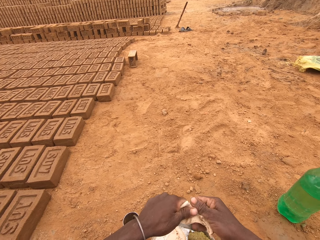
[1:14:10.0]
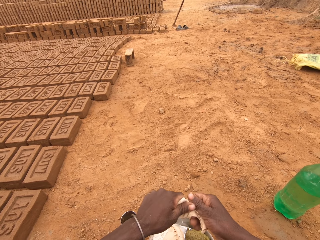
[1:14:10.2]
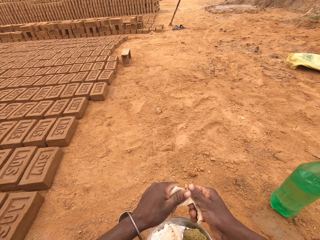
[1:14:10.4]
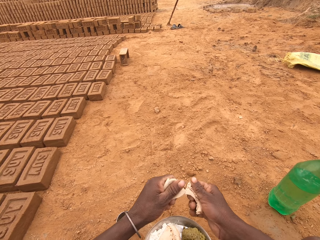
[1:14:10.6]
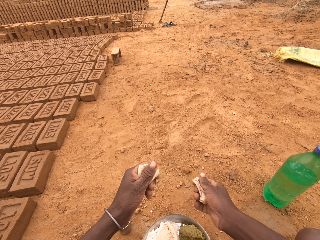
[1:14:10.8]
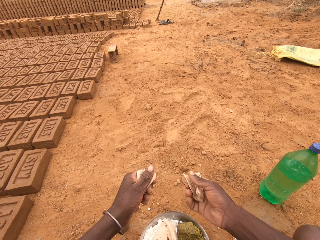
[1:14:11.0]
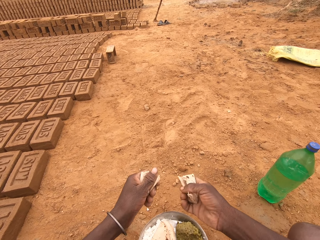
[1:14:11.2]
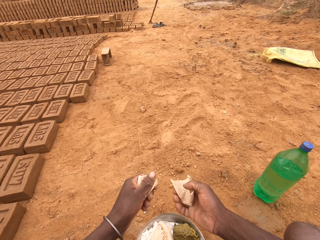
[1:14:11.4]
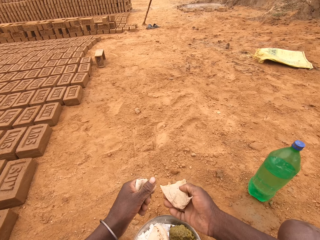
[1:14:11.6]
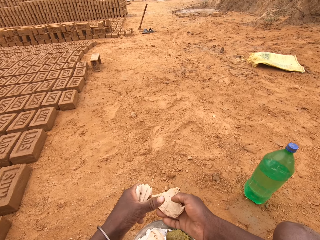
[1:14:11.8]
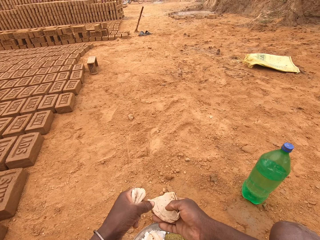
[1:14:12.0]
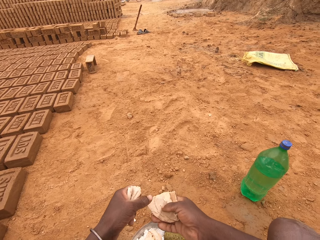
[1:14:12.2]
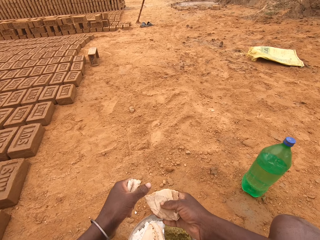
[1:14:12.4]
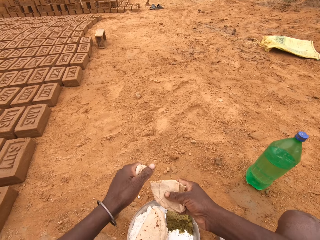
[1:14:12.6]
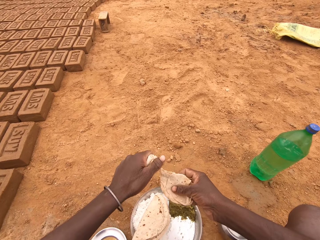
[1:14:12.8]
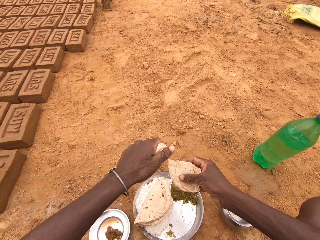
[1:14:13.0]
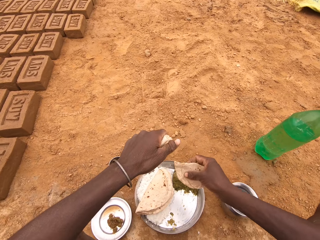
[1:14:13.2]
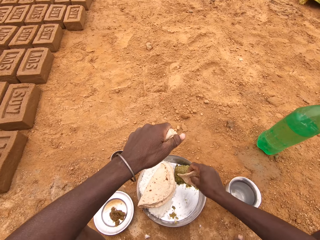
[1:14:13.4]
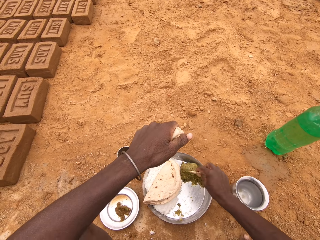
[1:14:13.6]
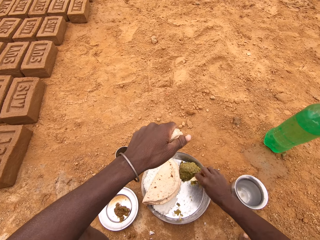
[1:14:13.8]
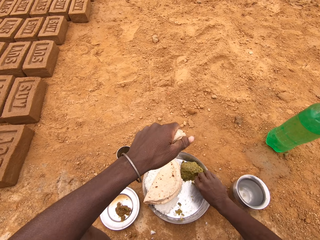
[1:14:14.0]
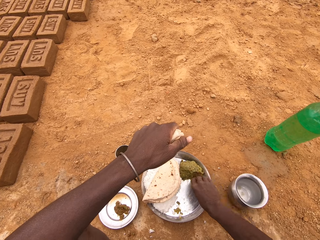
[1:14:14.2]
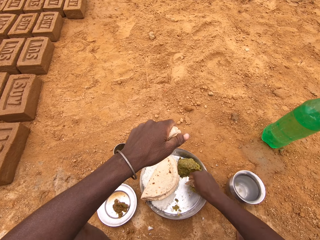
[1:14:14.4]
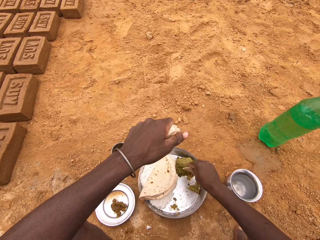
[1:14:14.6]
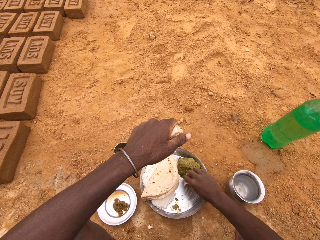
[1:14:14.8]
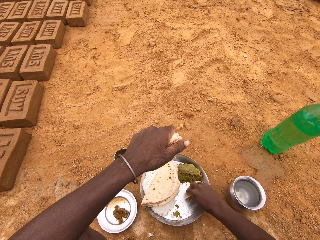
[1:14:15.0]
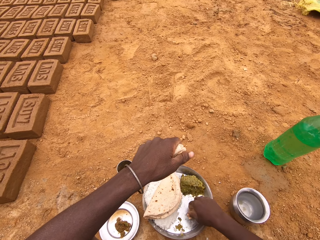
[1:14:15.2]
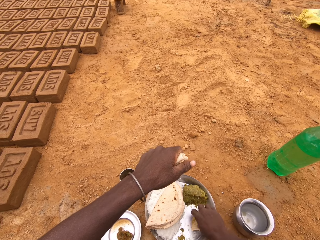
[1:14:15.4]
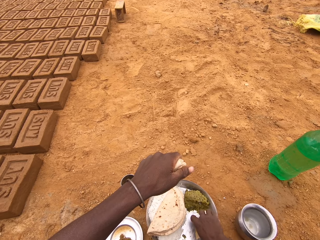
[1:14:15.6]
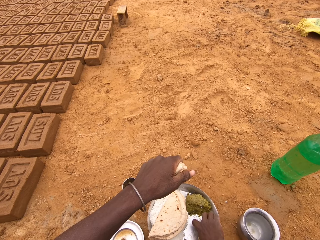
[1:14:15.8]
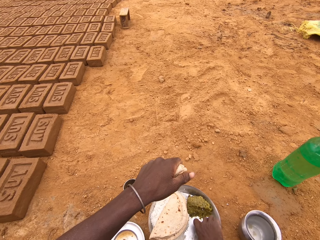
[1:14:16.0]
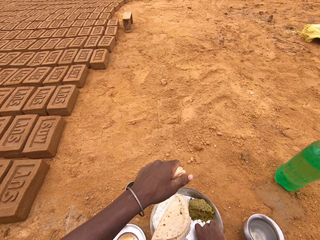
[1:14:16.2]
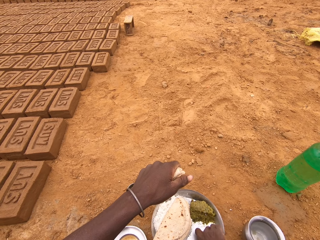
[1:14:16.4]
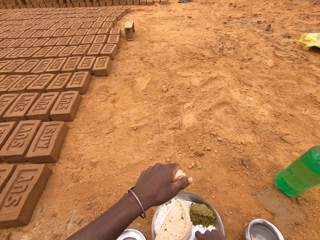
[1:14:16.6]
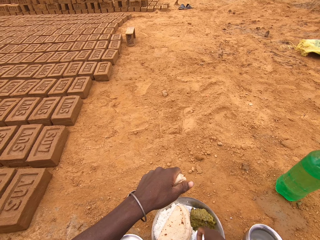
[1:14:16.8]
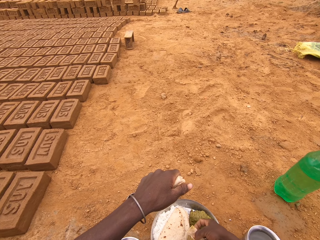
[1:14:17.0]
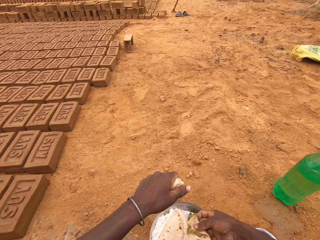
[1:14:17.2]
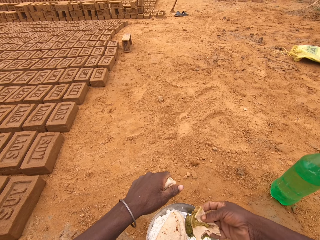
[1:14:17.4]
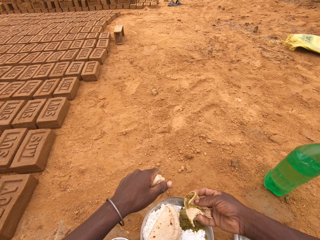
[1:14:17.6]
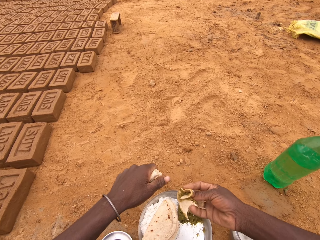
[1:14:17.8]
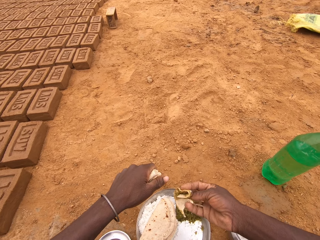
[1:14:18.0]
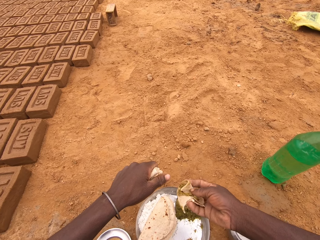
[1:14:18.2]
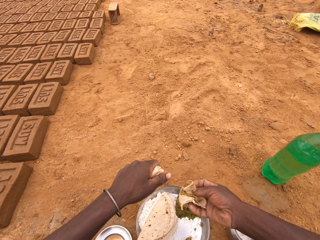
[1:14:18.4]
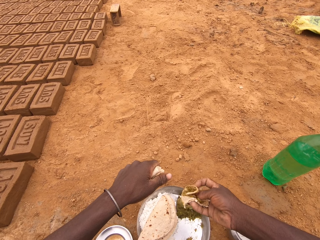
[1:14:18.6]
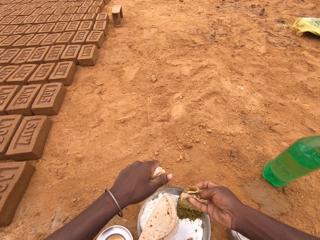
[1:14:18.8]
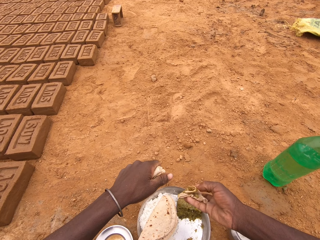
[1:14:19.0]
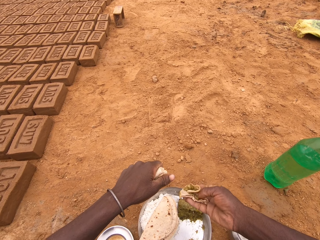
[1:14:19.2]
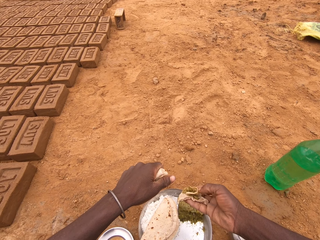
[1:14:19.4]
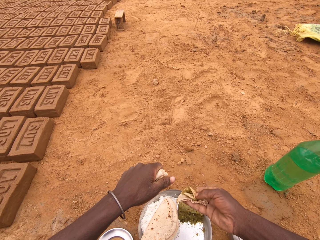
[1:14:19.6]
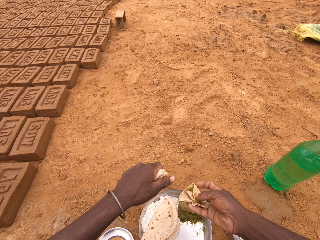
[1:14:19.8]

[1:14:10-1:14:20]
The camera wearer tears the bread. They put the flatbread in the vegetable.

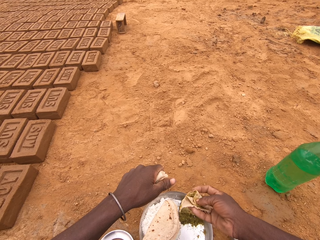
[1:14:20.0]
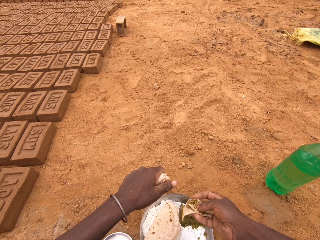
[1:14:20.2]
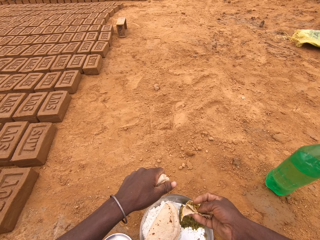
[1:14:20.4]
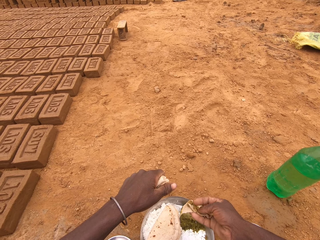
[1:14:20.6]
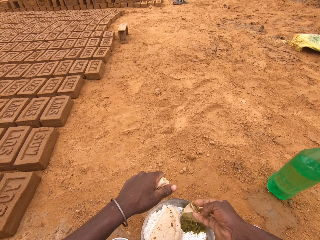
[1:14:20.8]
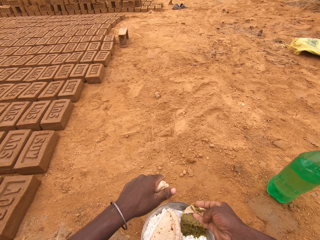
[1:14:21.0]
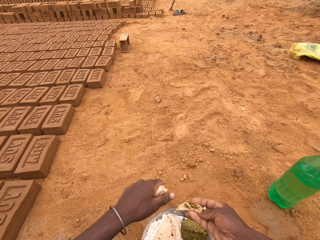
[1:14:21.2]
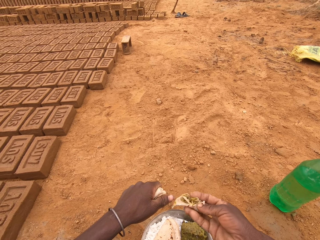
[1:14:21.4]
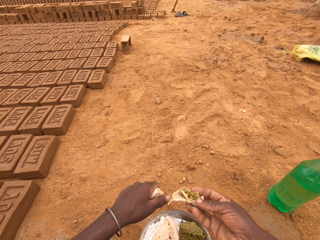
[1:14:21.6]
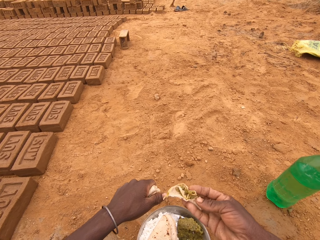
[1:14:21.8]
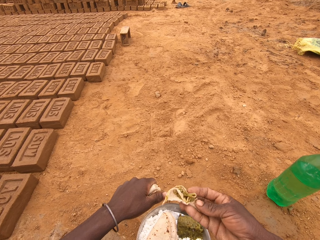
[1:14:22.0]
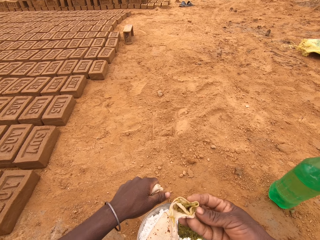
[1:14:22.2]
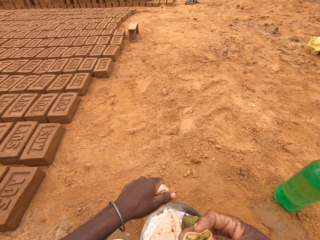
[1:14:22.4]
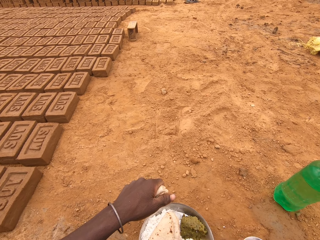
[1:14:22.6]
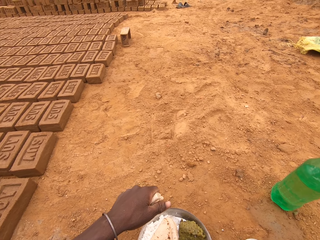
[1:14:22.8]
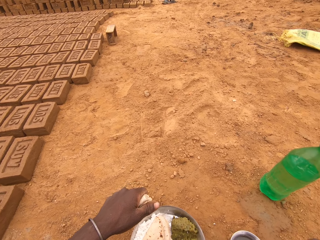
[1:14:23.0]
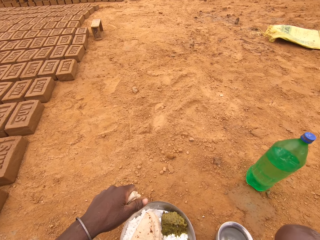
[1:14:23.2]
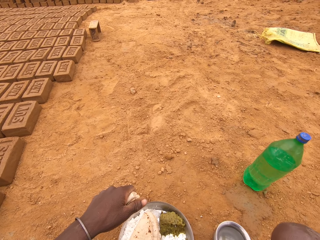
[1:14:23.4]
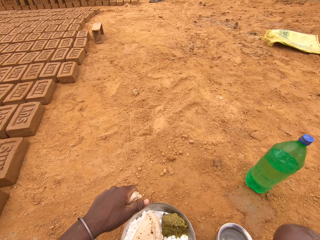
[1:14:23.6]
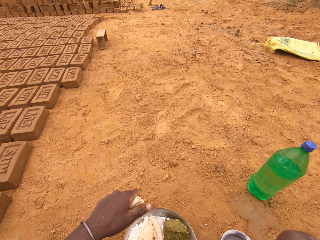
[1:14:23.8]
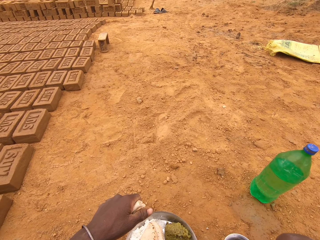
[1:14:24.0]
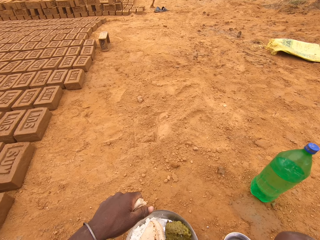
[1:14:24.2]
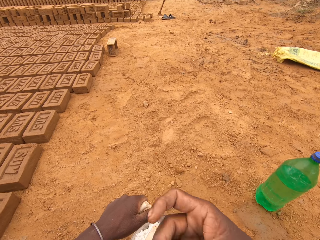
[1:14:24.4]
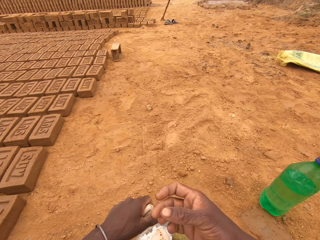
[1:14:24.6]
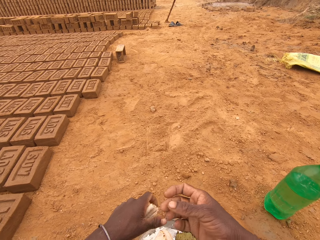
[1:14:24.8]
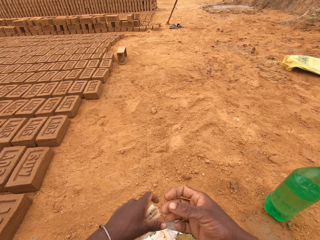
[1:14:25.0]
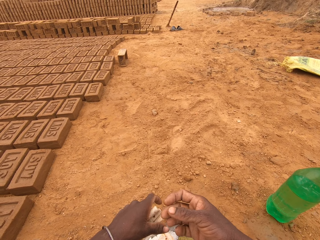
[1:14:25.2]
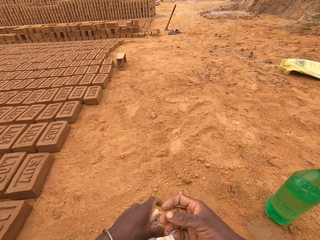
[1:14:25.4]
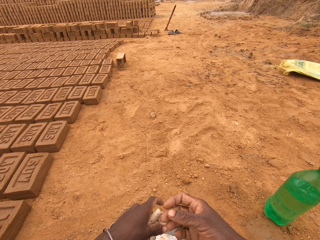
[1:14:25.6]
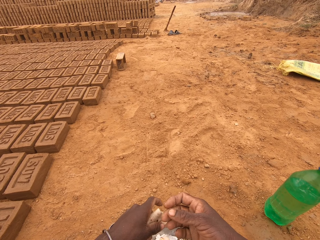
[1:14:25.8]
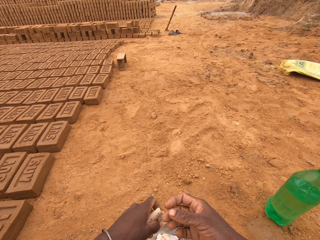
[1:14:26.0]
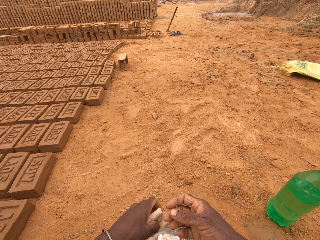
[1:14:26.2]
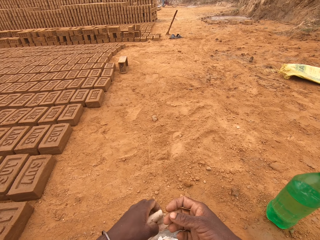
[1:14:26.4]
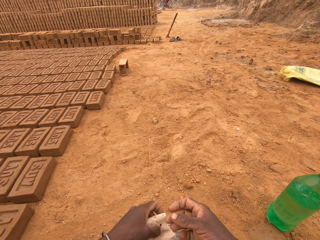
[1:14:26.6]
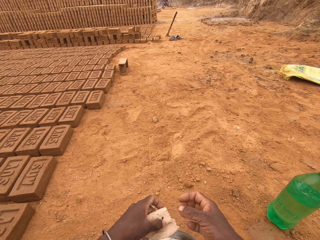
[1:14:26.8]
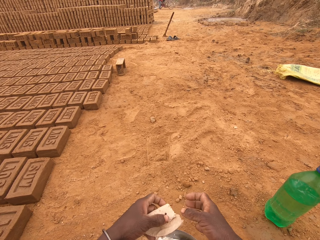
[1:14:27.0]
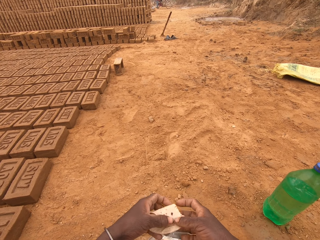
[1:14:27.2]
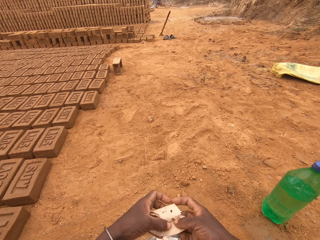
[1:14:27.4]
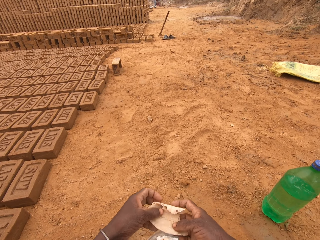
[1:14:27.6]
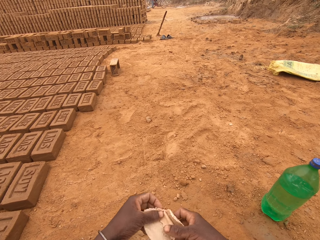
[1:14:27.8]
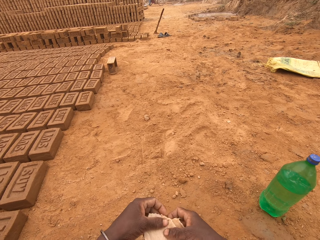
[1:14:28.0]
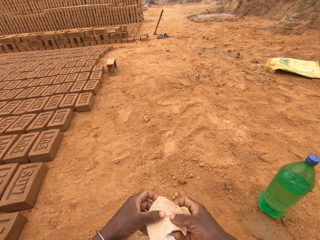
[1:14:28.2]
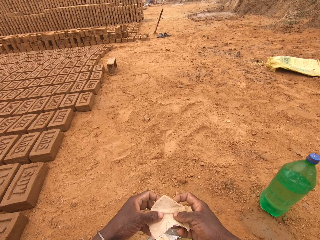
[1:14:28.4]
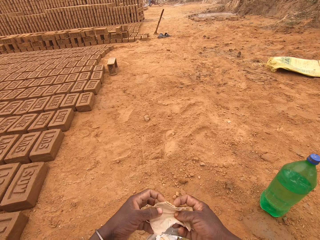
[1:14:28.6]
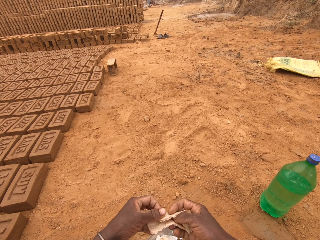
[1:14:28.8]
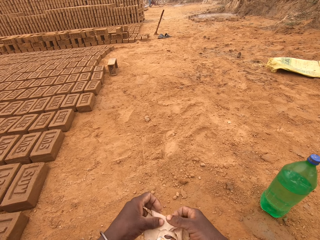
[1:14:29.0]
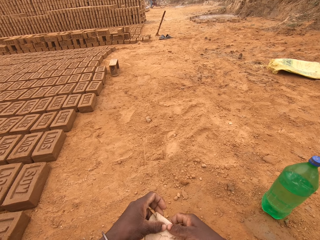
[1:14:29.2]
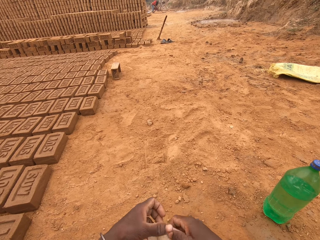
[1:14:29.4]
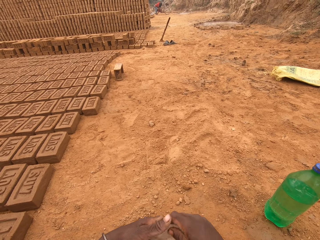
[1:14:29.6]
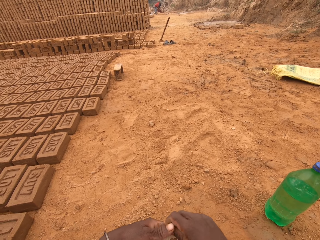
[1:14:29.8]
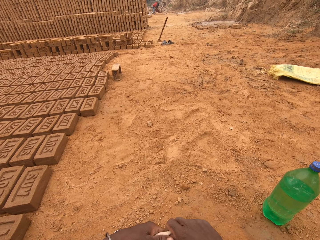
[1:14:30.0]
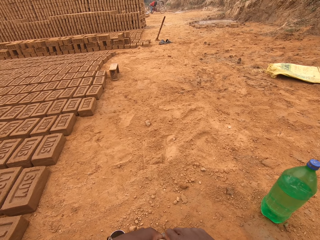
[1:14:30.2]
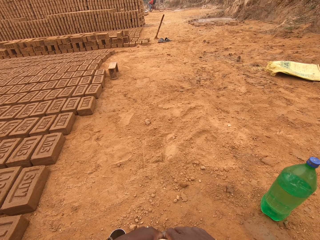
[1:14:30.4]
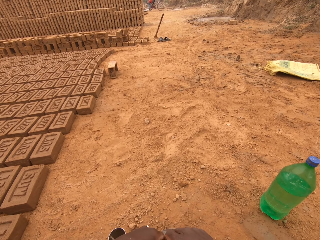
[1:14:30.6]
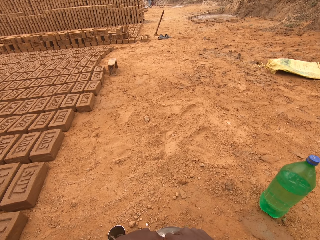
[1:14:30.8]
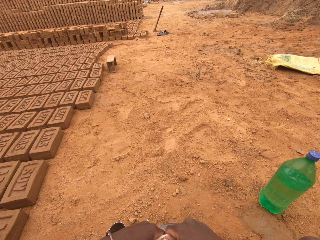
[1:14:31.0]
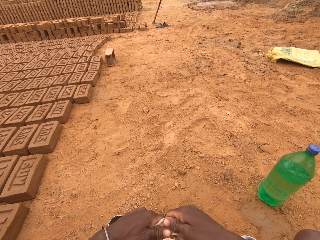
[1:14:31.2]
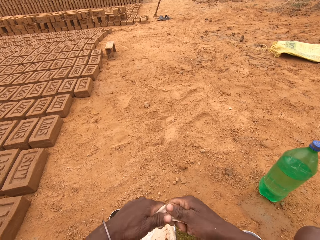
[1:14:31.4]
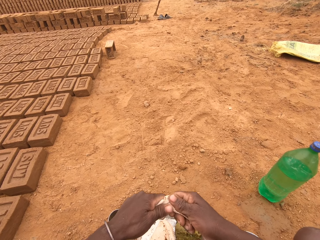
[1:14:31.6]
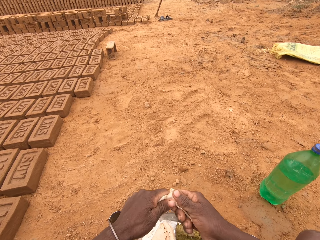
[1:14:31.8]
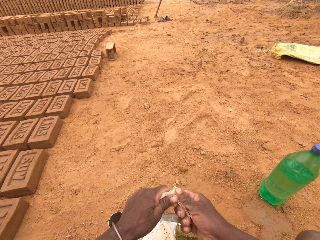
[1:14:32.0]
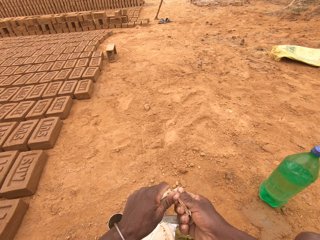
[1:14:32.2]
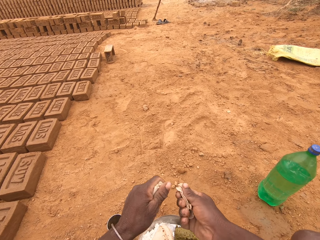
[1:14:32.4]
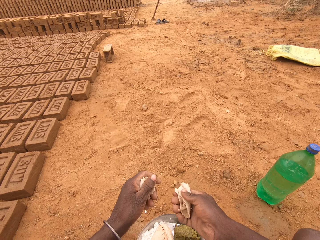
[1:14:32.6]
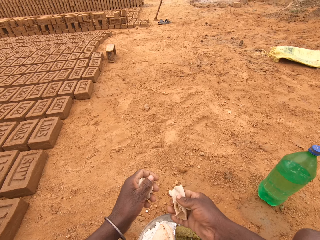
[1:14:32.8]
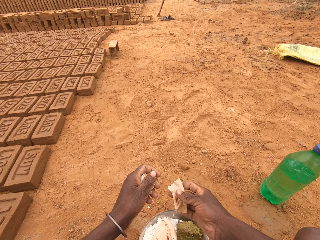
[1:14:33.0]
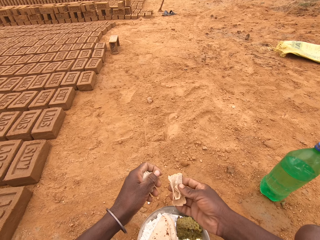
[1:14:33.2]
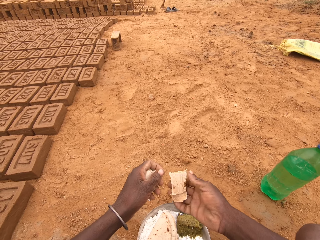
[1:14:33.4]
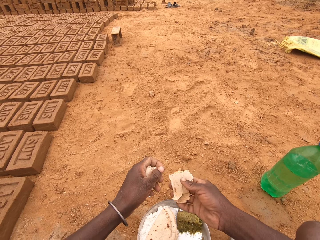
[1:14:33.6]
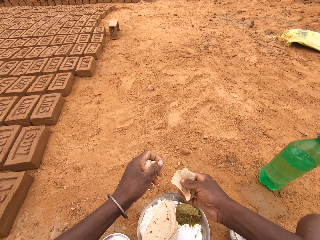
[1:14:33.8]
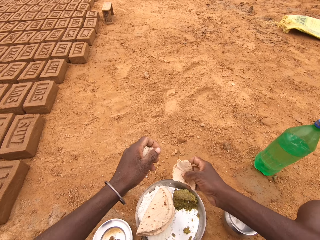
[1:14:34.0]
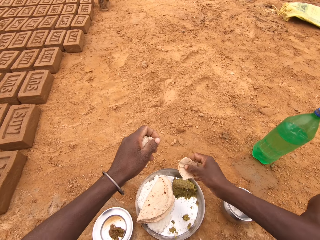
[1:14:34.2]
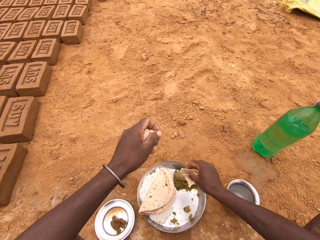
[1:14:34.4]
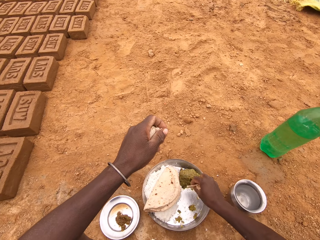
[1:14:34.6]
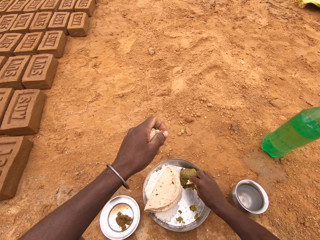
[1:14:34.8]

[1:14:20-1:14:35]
The camera wearer puts the food in the mouth. They fold the flatbread. They tear the flatbread.
